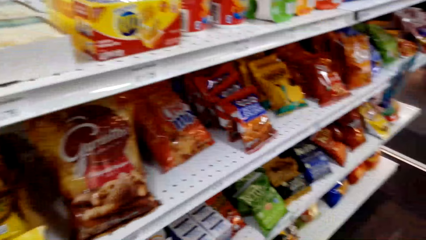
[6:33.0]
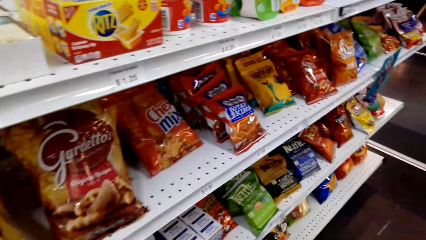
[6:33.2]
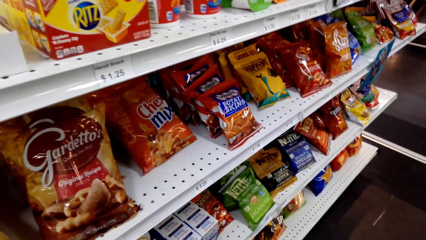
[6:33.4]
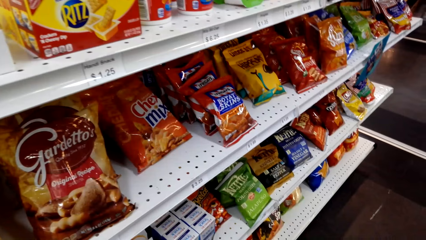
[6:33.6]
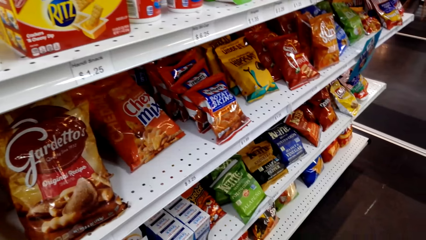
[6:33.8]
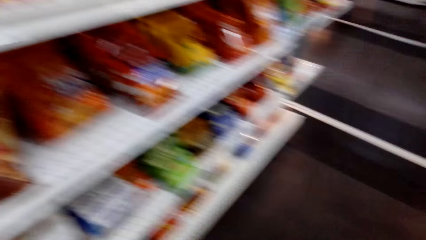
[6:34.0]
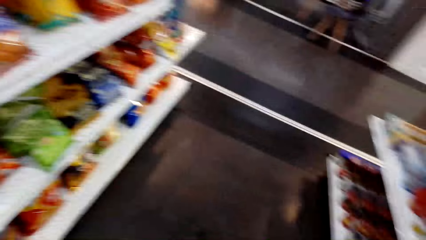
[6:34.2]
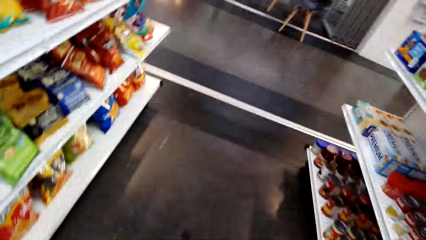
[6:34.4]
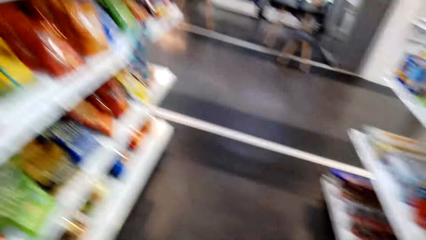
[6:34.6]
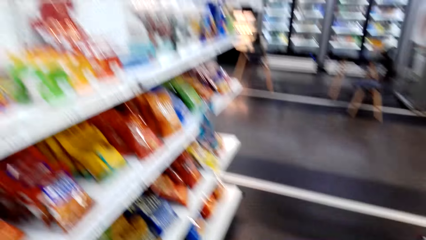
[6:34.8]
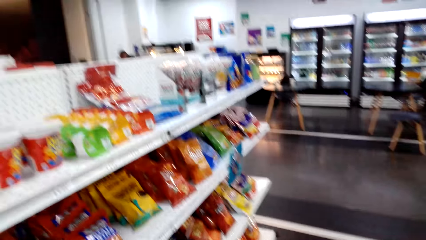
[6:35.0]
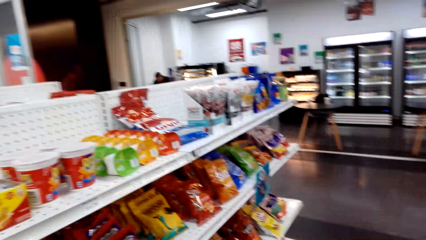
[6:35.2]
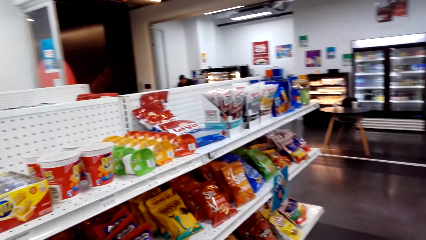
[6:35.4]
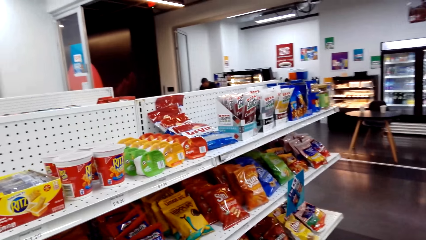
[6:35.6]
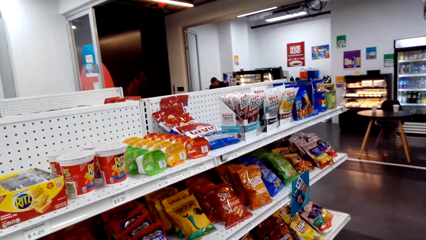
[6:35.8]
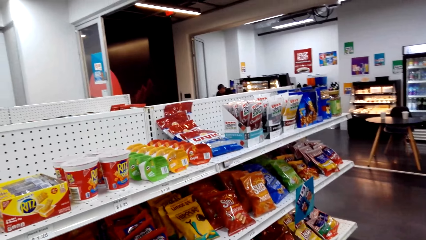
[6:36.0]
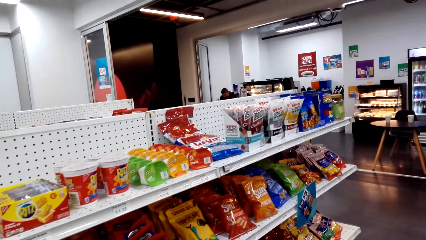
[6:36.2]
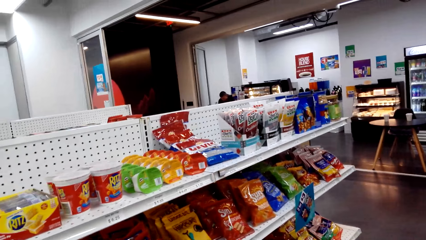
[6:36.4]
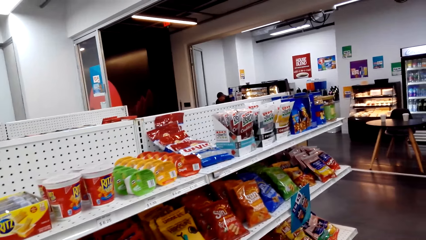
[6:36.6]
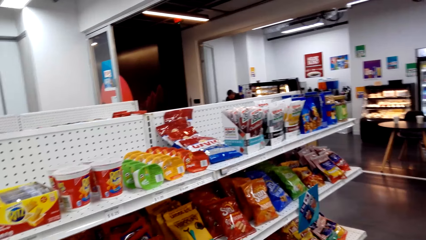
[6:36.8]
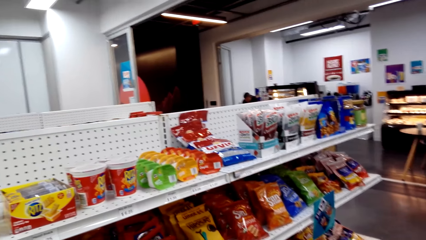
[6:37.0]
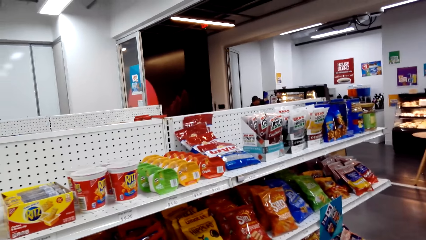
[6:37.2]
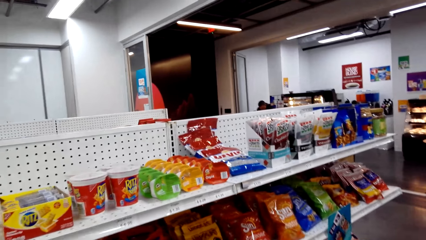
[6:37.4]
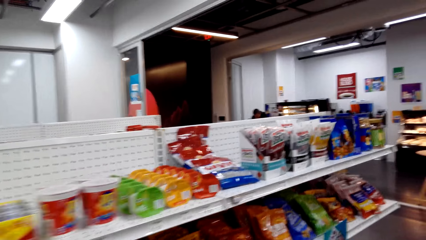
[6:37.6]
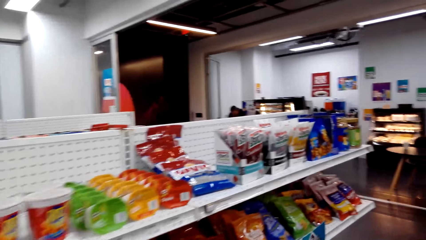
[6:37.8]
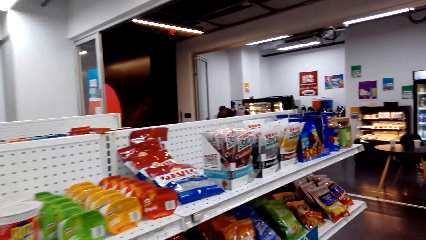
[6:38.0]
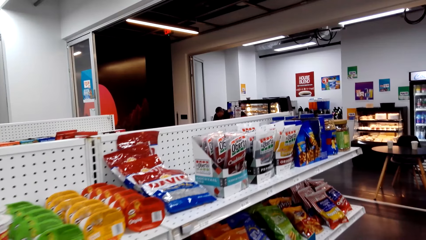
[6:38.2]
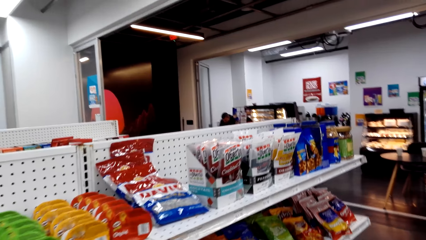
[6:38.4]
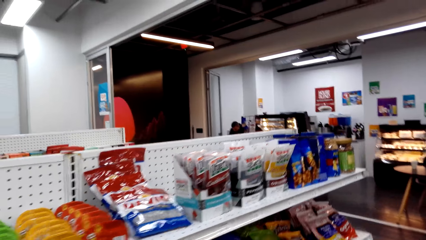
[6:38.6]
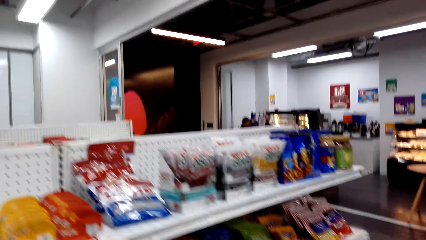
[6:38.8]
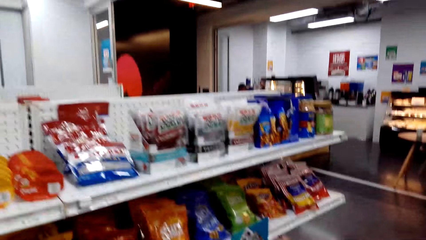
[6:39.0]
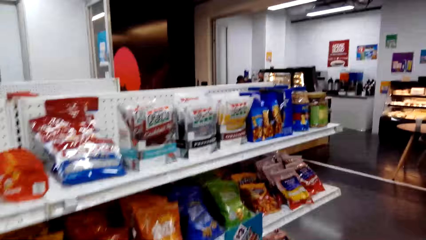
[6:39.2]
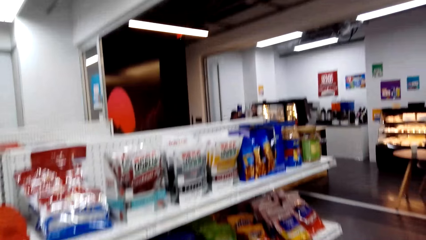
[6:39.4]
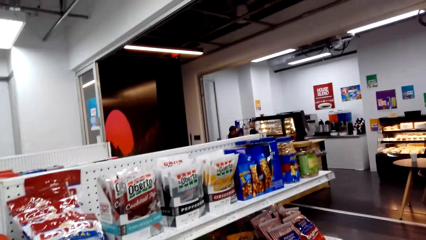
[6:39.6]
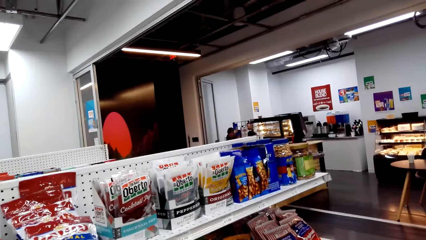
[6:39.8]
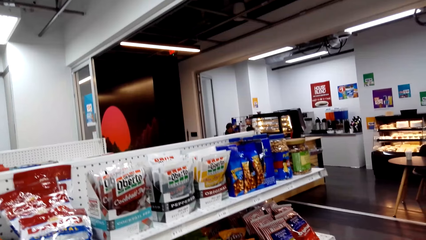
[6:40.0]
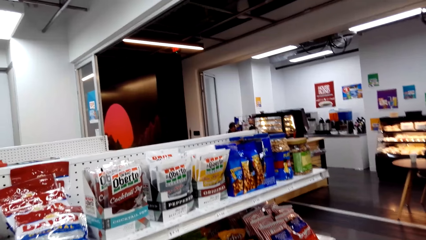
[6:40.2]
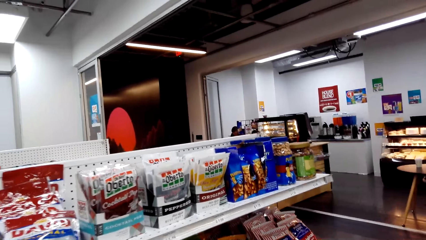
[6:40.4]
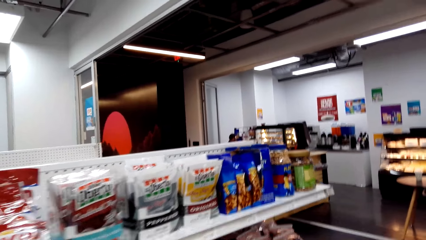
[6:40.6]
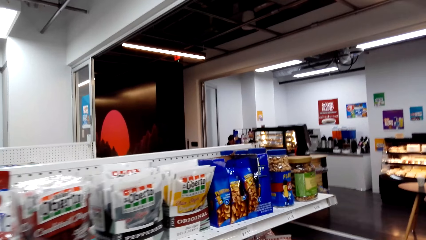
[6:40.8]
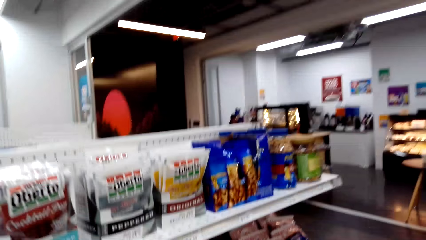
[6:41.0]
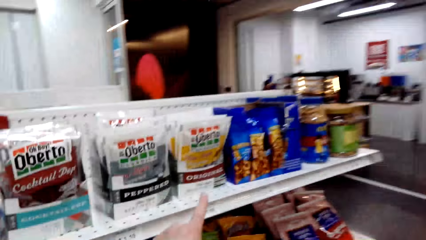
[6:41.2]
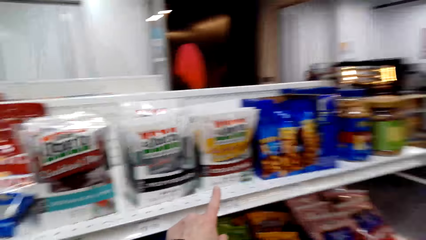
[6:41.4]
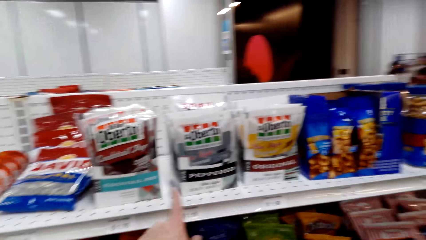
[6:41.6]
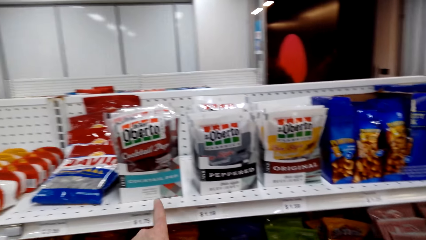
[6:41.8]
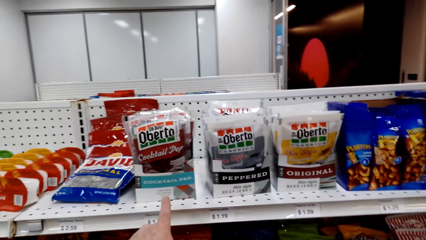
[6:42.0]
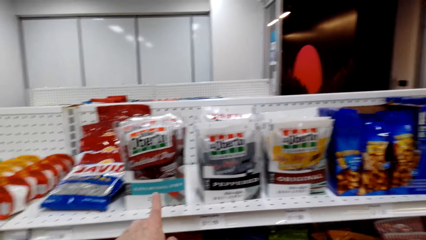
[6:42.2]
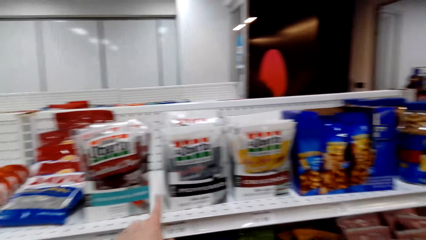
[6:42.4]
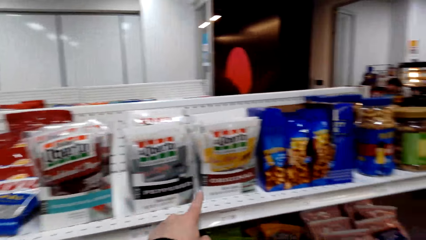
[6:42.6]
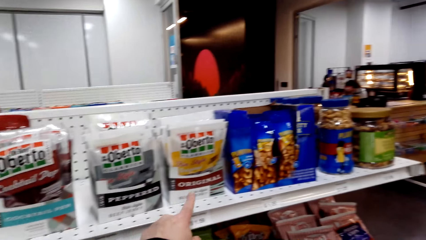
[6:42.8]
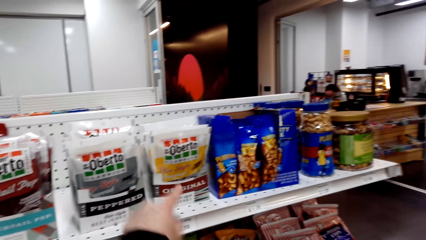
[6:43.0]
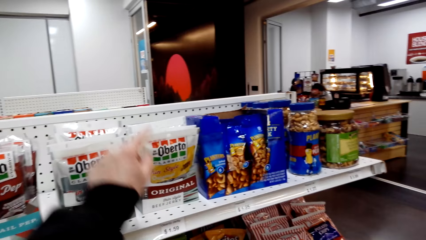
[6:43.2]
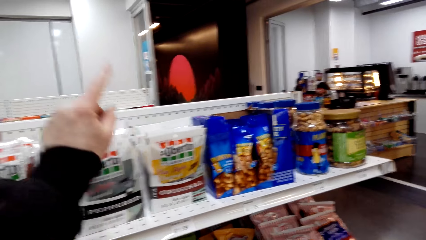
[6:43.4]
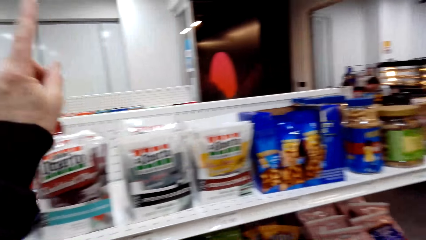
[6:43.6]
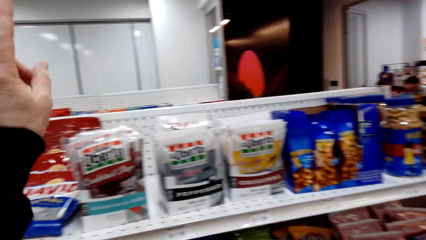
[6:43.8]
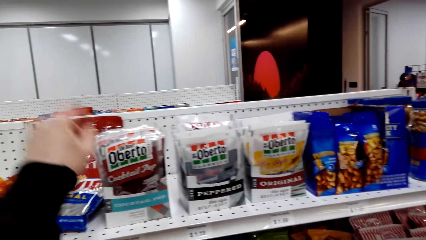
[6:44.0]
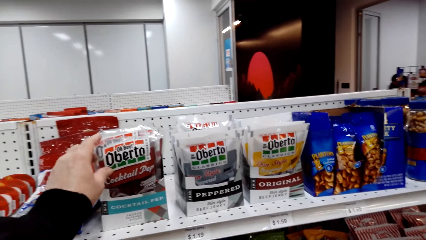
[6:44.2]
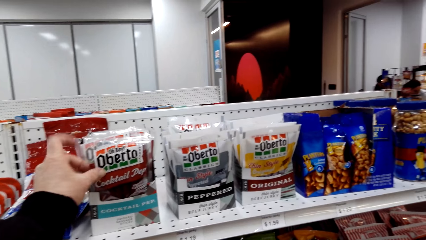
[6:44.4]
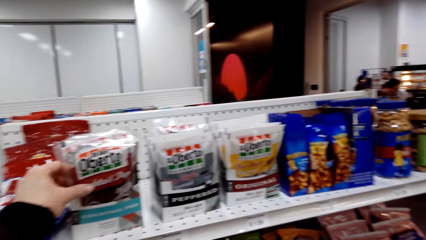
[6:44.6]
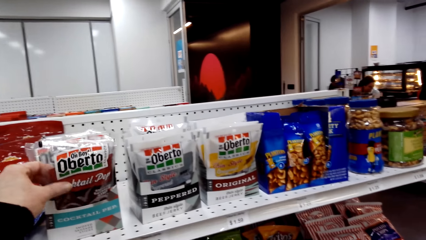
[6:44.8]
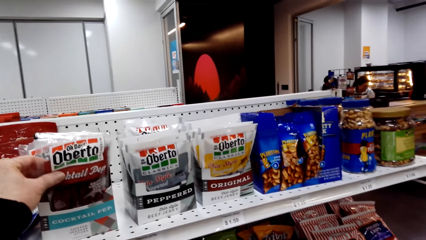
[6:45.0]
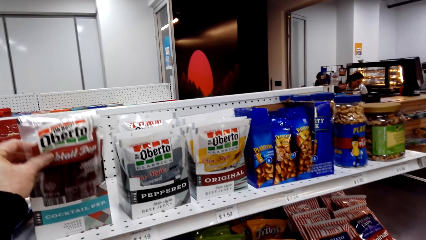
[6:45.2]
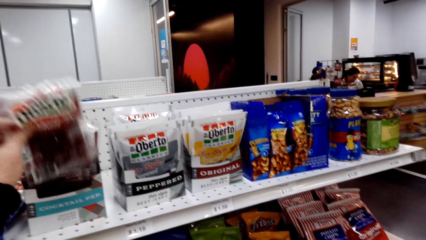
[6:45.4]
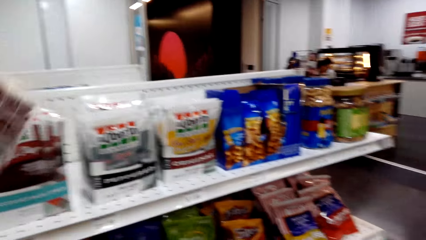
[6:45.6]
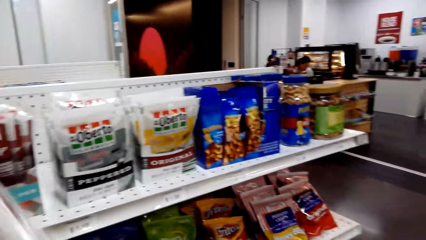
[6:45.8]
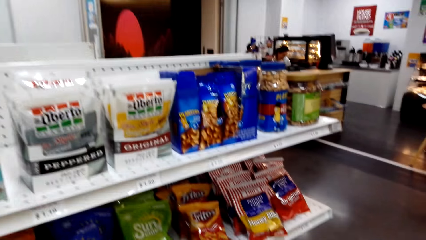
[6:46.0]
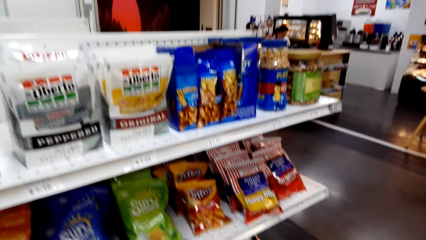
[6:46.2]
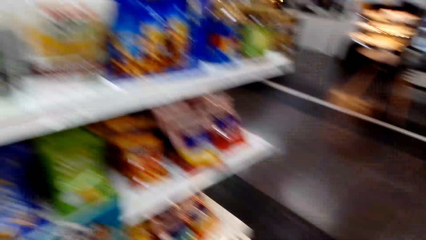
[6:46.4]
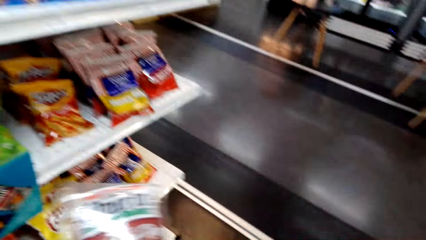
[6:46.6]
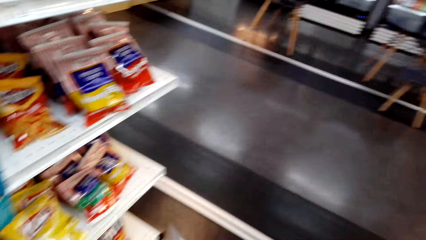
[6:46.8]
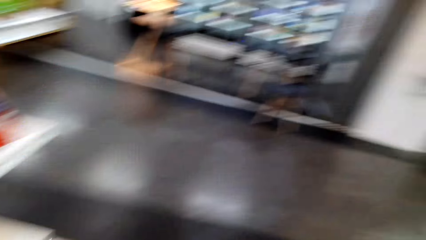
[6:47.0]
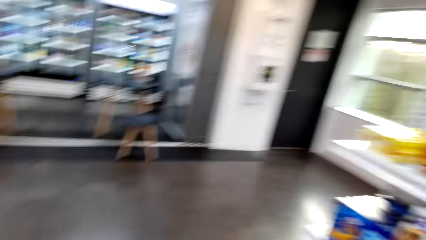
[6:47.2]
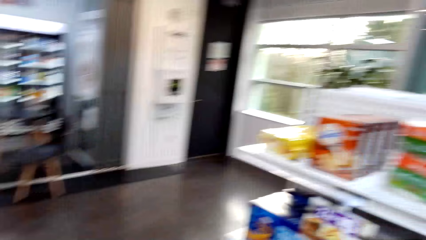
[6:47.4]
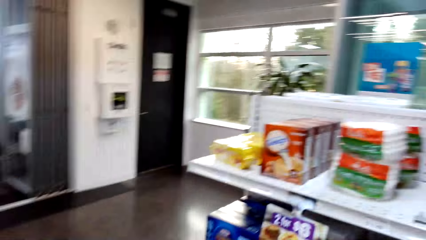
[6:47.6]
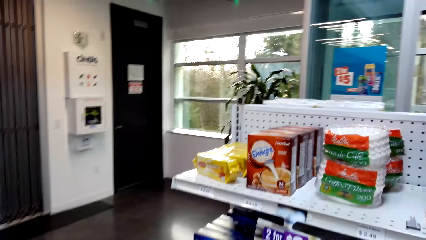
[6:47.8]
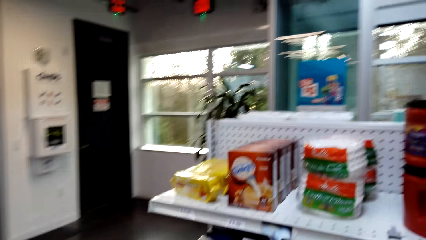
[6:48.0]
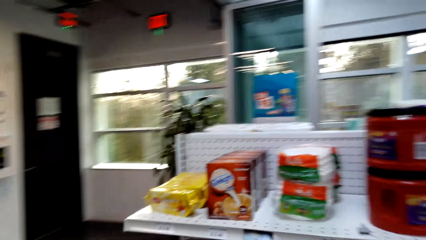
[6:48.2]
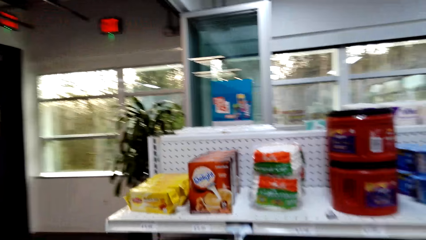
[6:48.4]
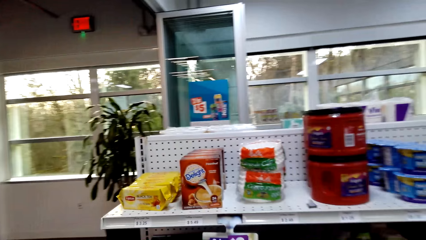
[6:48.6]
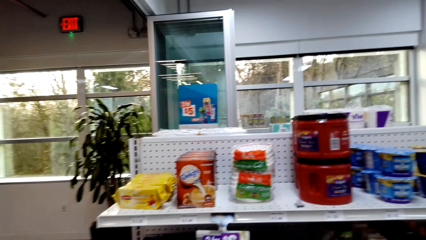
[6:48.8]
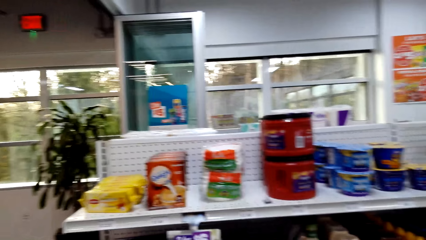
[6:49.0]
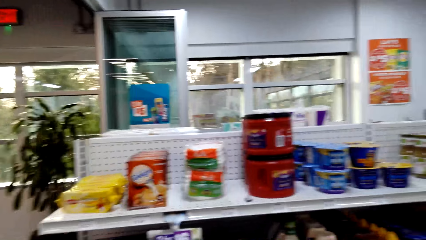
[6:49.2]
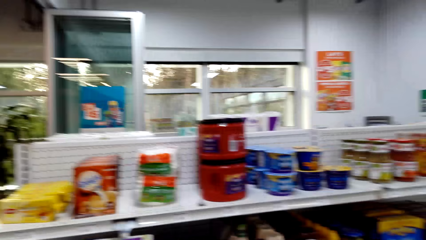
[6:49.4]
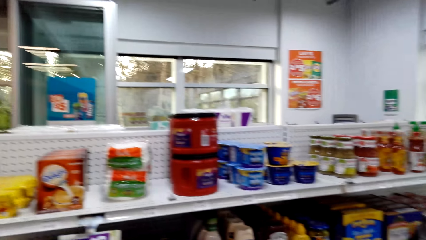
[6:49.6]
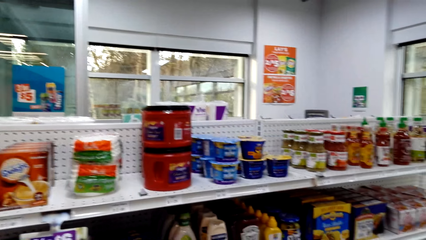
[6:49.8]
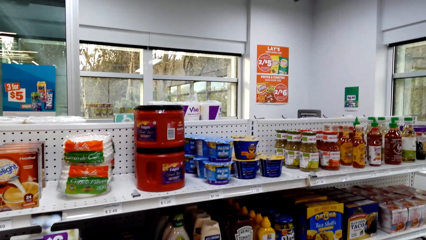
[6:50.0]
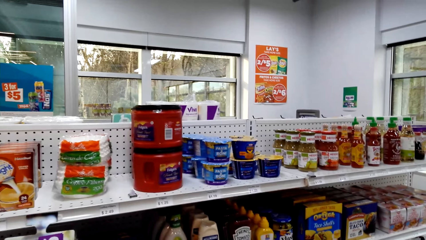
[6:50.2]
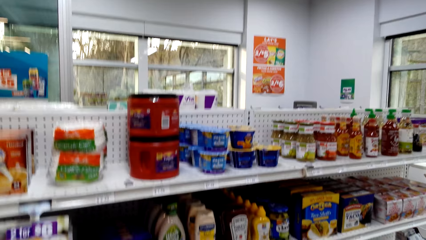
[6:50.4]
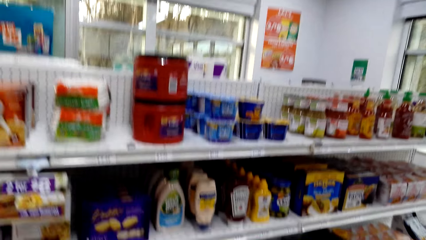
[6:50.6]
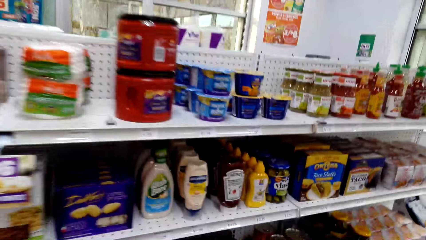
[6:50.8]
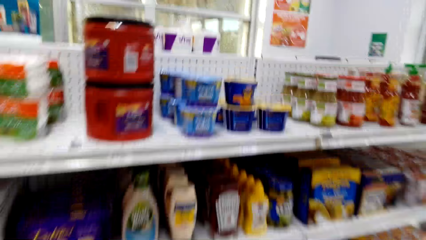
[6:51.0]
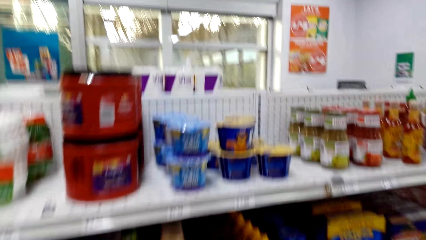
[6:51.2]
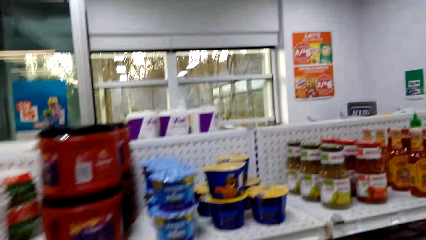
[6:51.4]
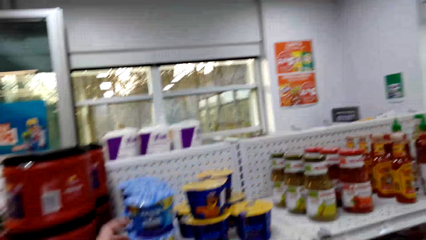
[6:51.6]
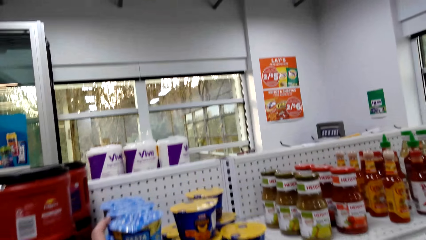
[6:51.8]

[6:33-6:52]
The camera wearer looks at the sachets. They look around. They step forward. They point at the packets. They move the hand. They pick up the packet. They step forward.
